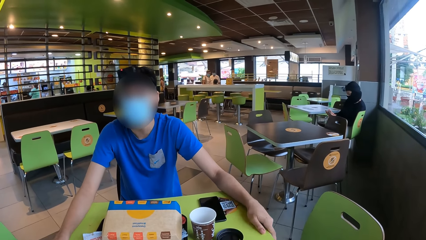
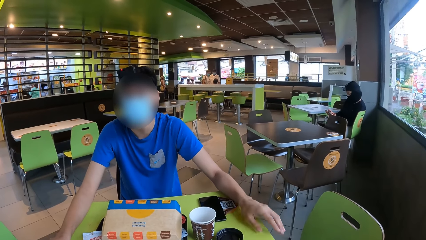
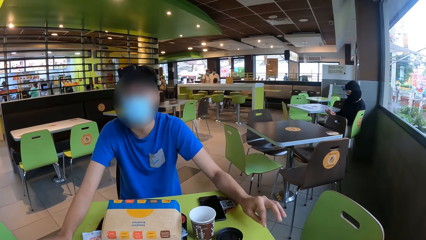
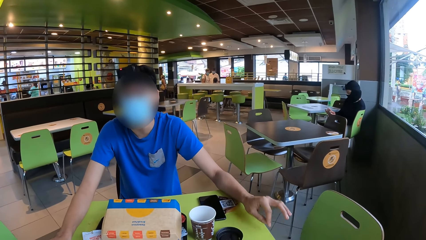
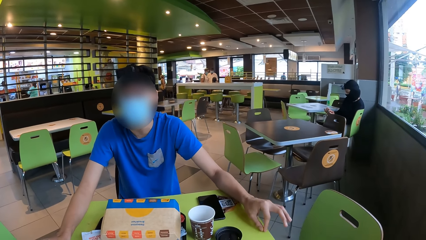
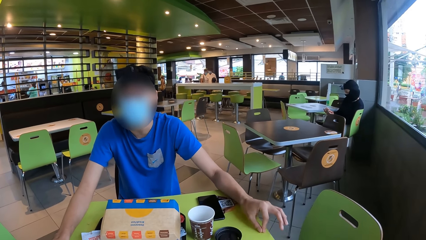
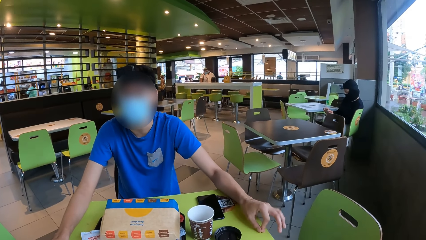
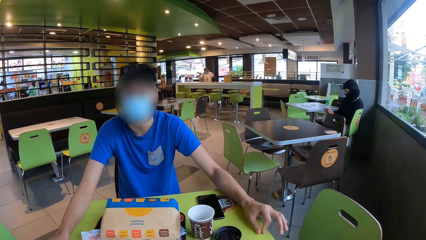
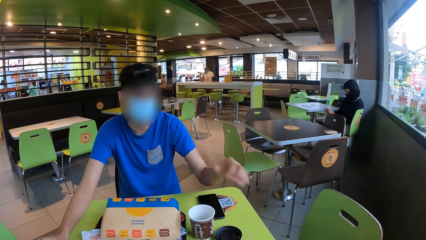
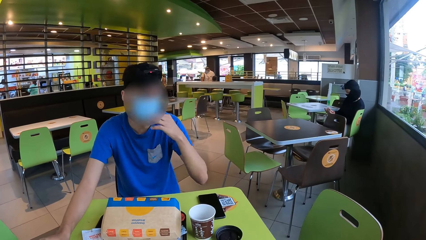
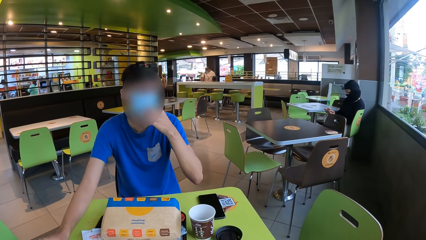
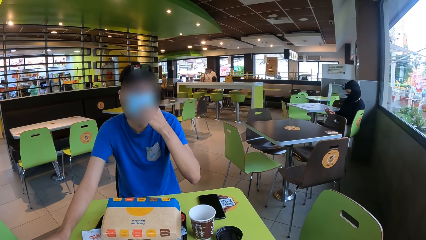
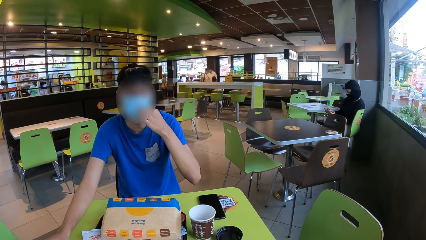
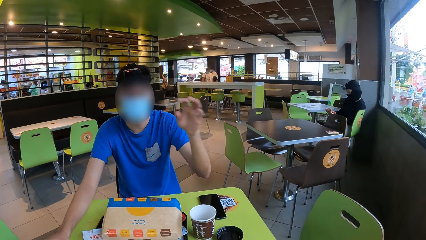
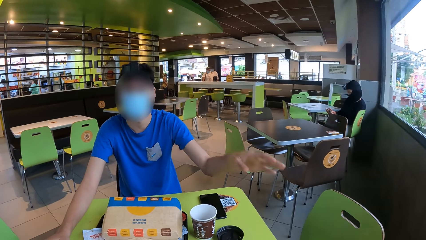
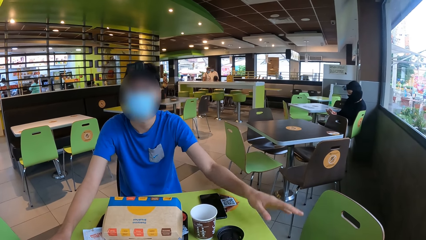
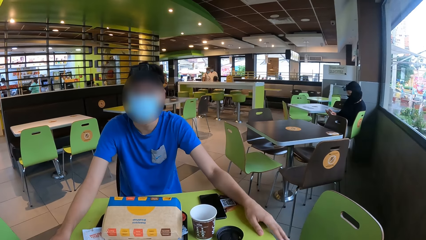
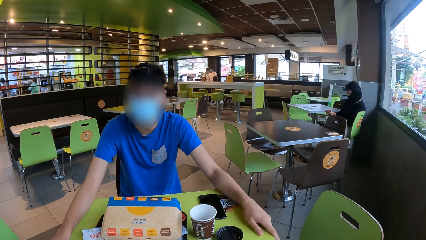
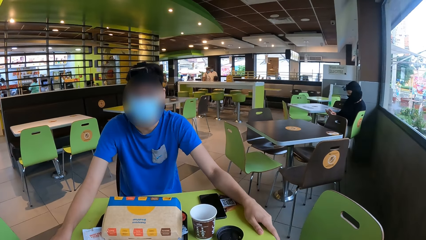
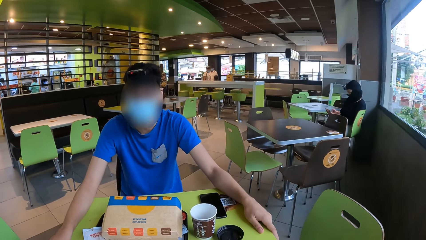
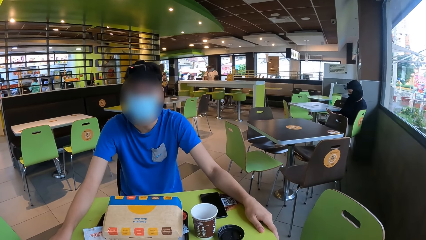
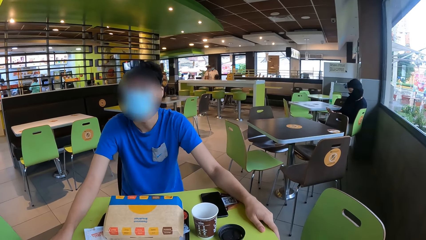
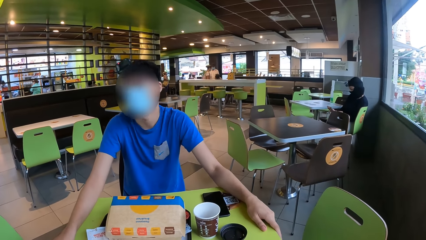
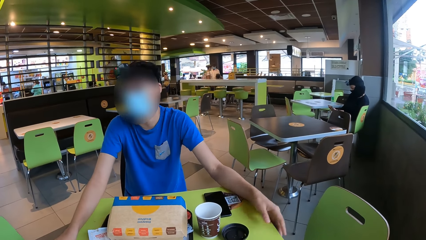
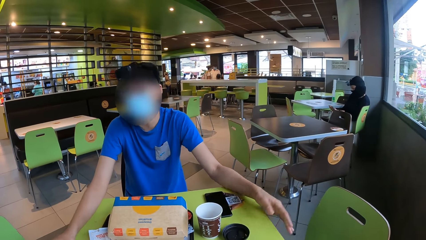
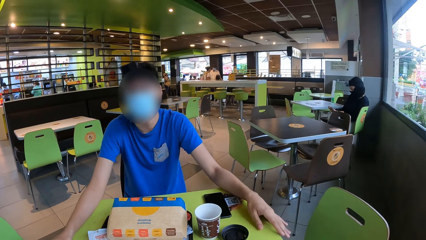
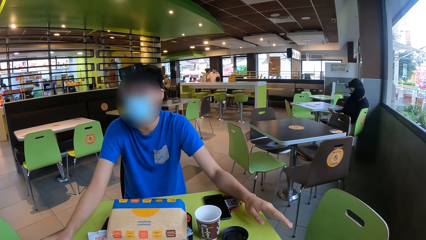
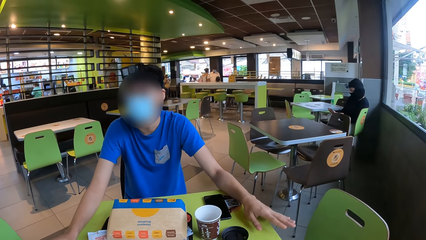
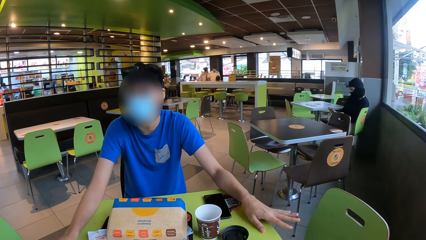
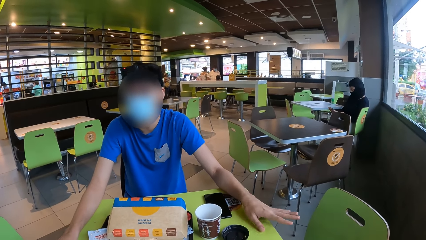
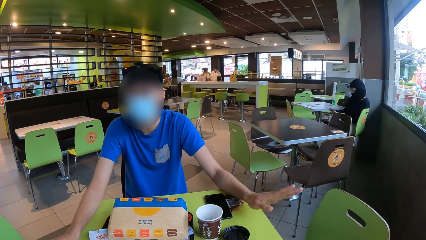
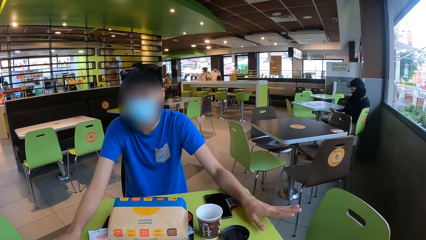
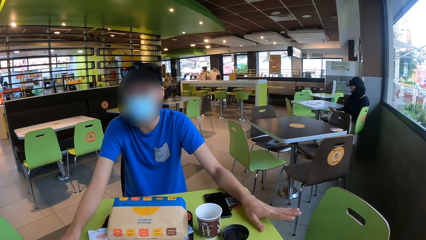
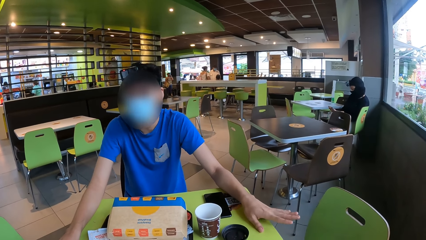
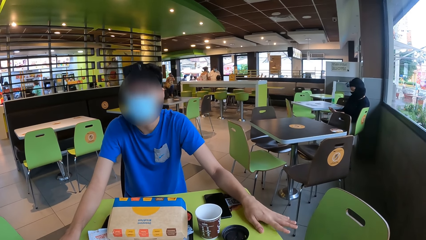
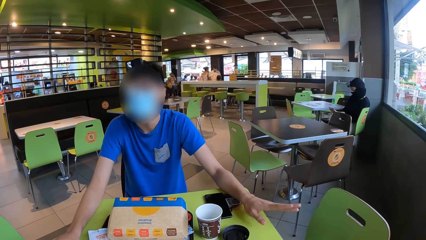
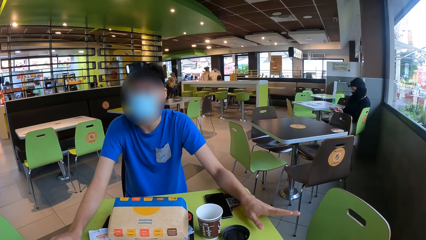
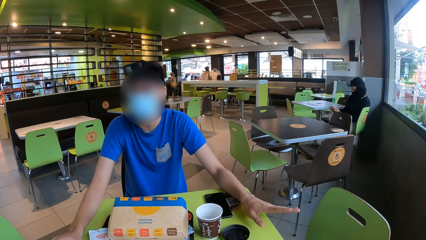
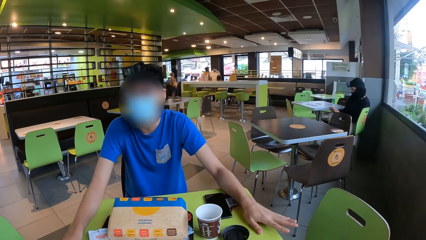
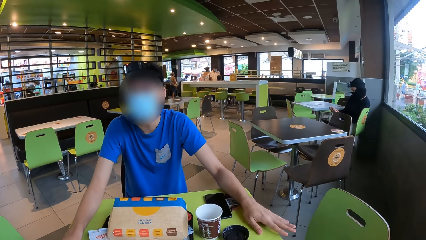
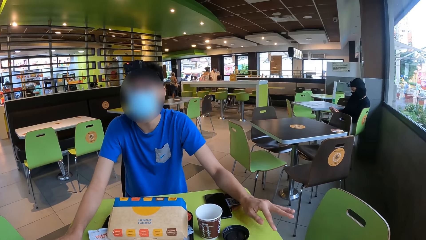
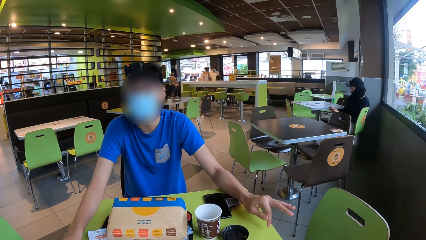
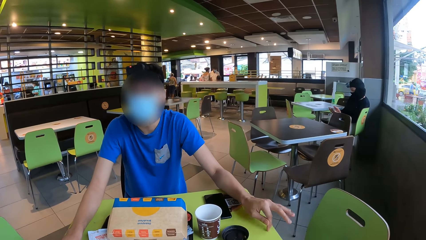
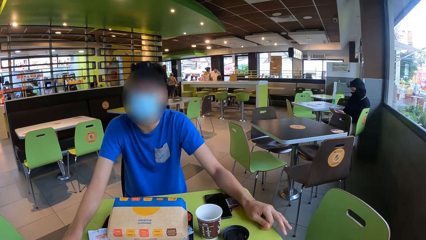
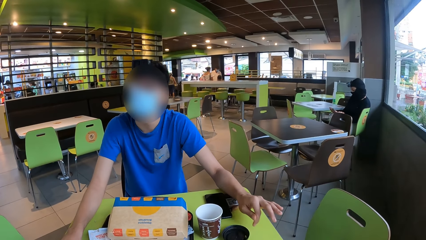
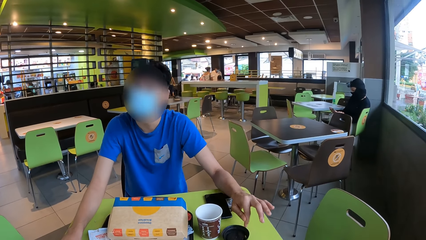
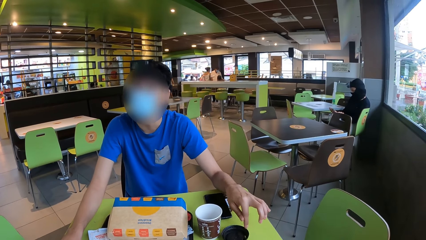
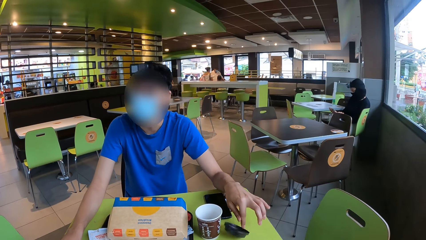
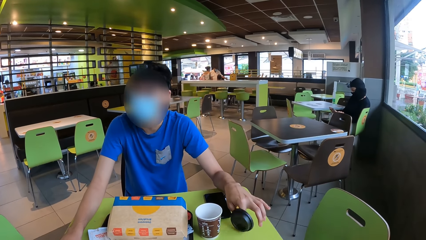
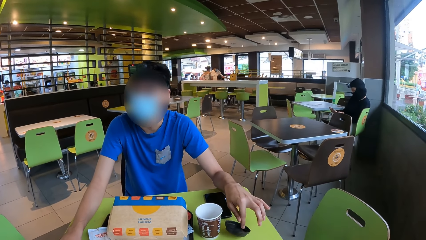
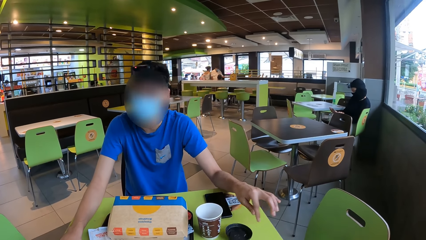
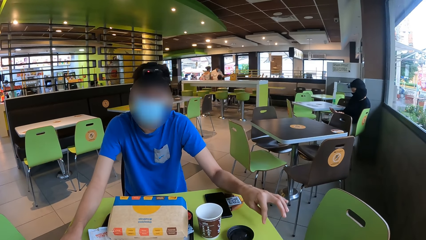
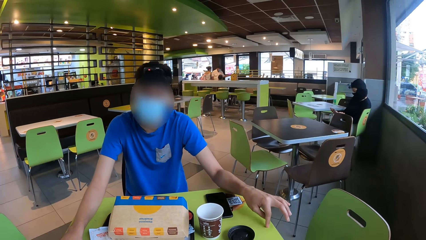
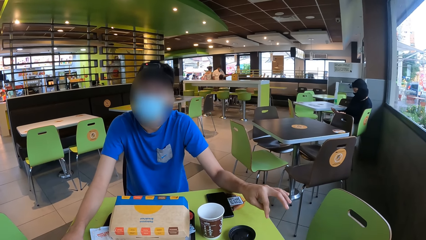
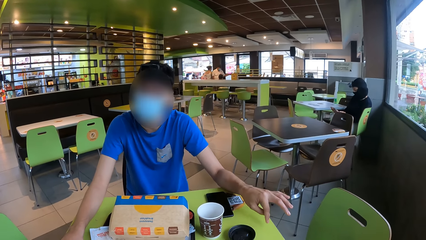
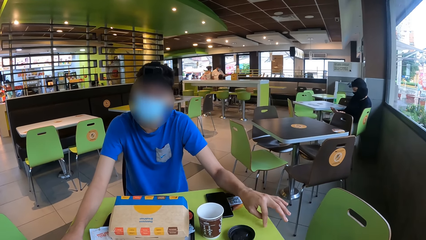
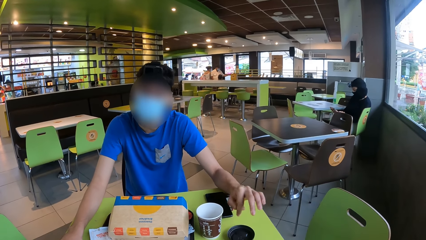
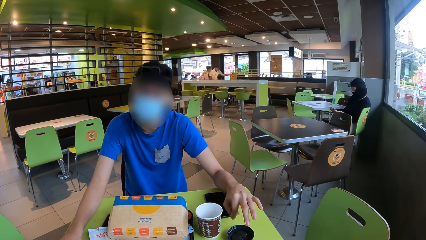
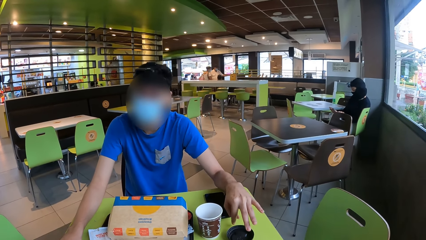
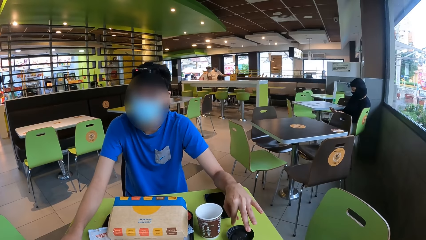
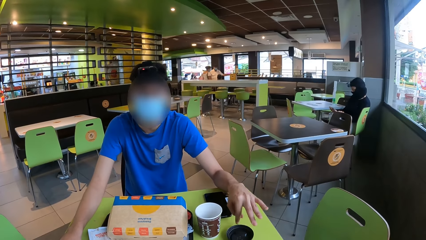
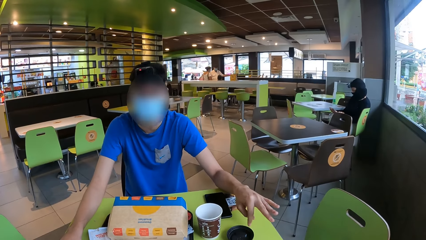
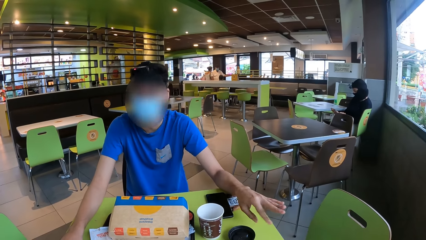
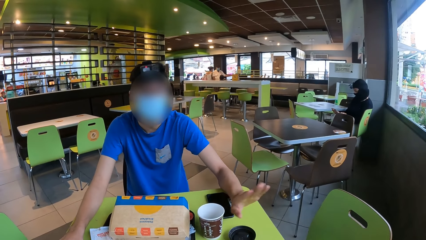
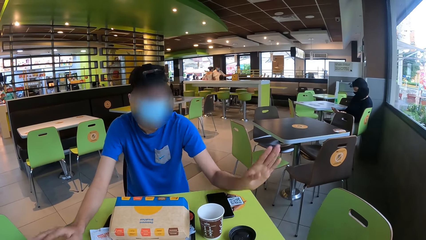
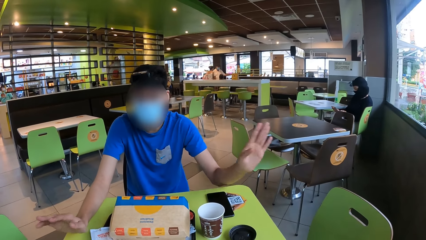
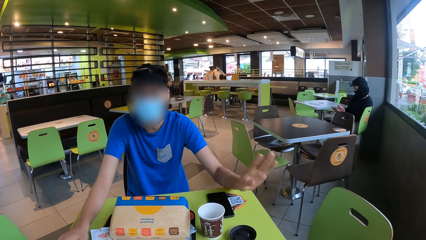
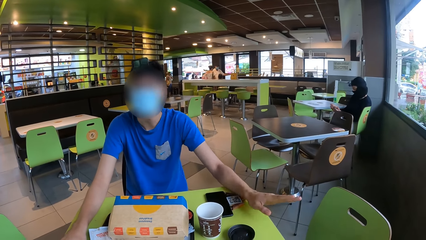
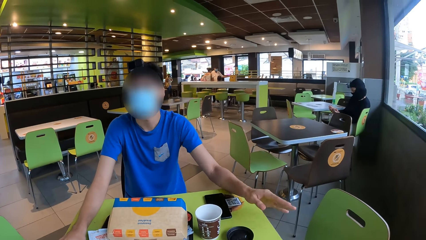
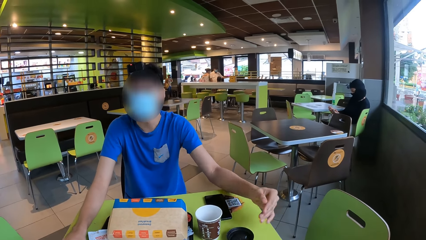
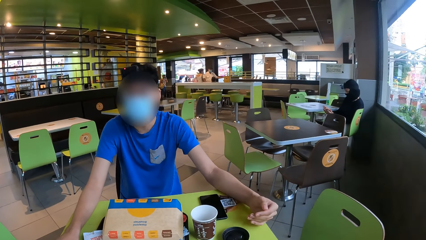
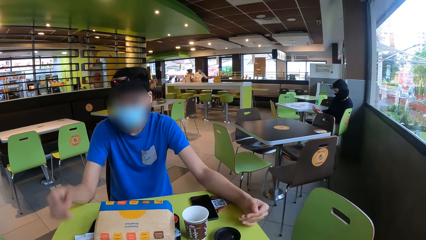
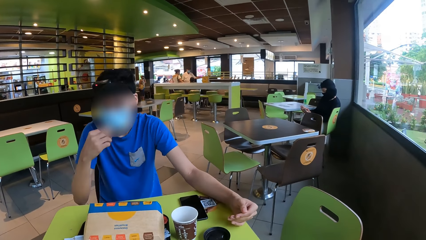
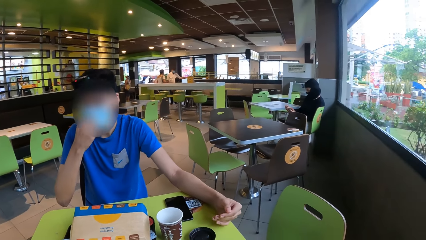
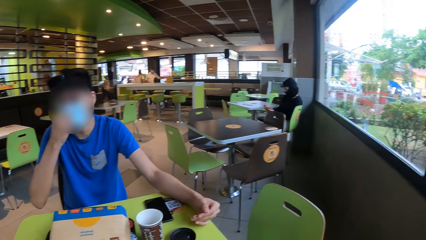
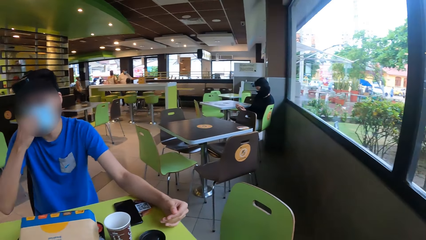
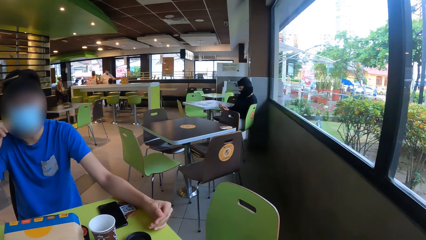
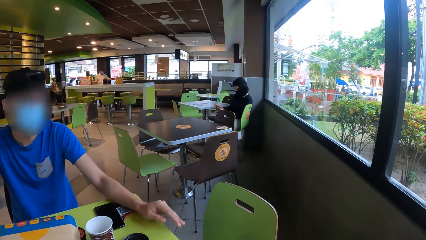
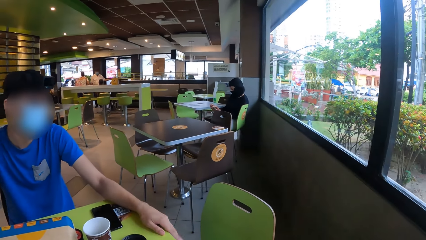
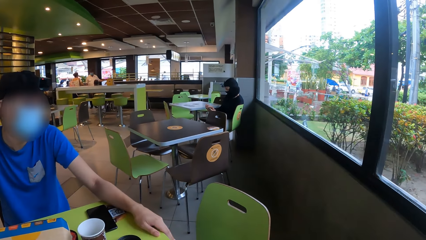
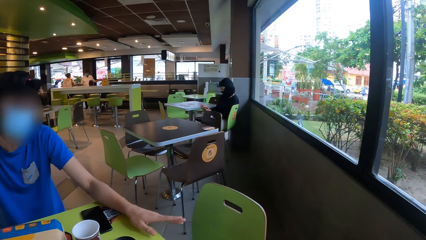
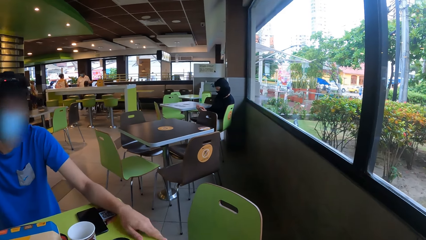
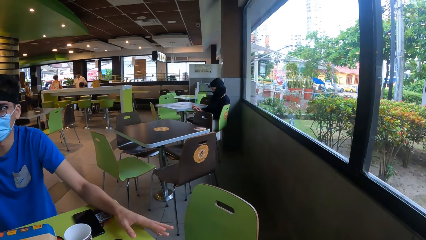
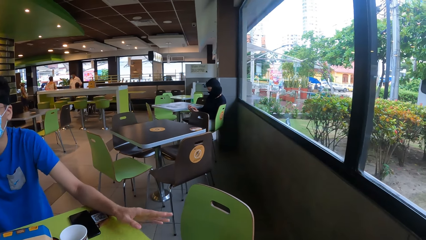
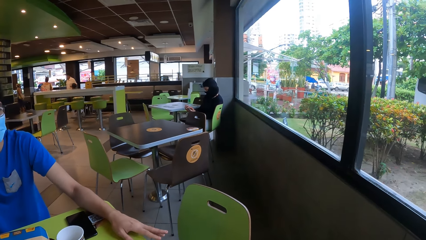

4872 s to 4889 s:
A man adjusts the mask. The man does the hand gesture. Another man touches the lid.
